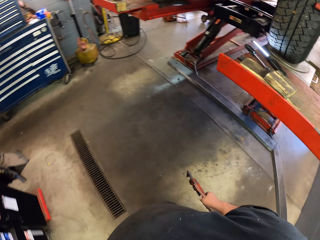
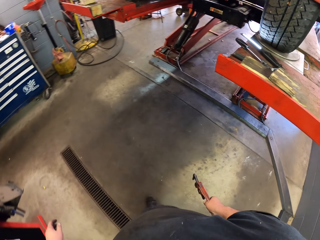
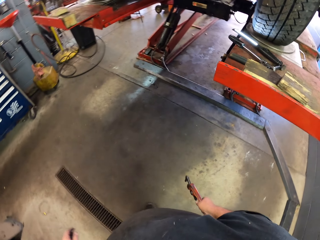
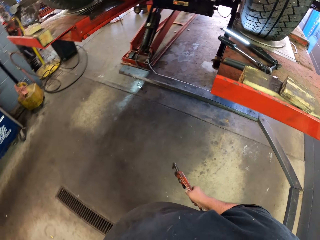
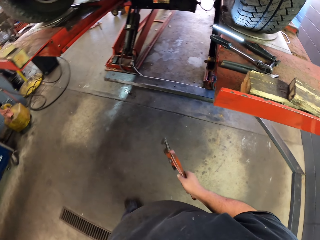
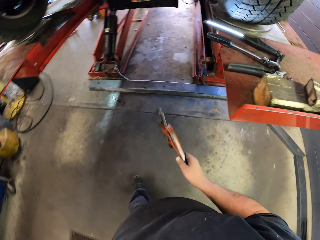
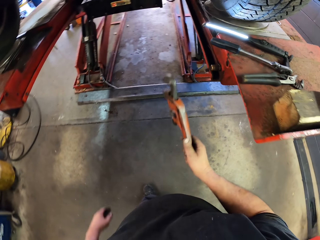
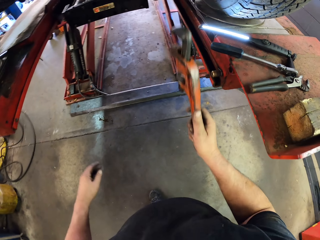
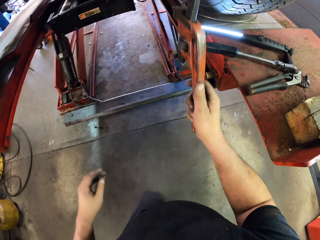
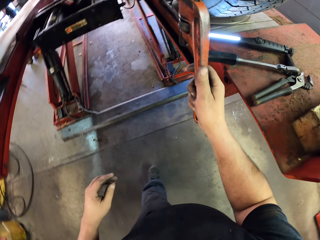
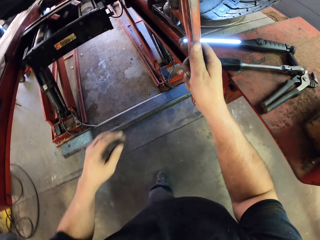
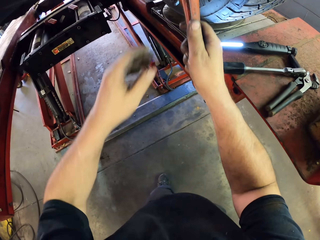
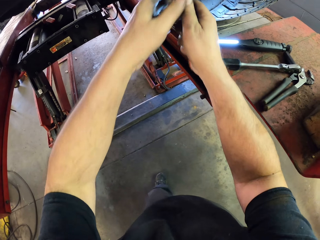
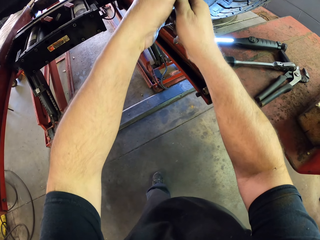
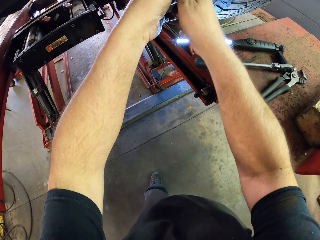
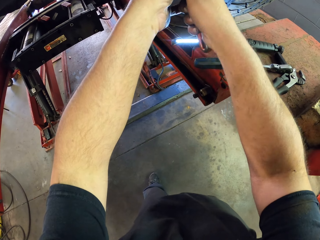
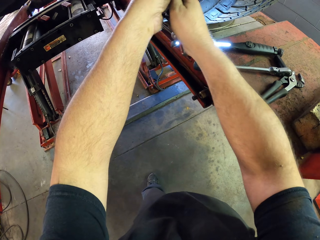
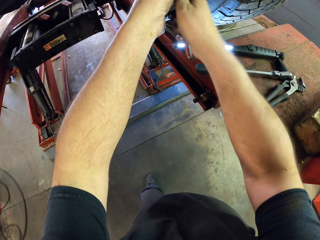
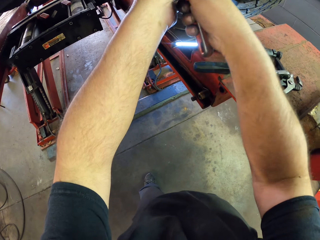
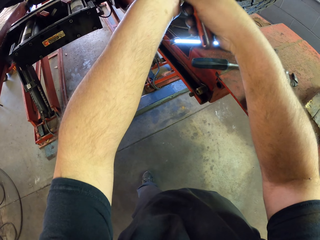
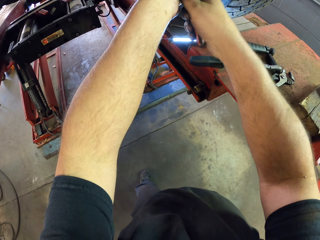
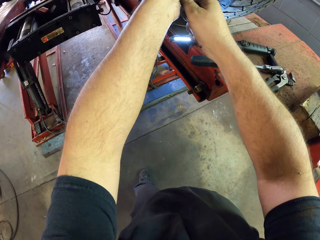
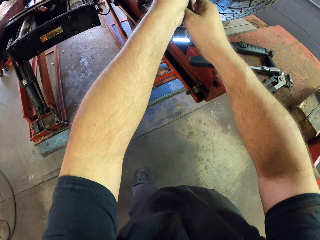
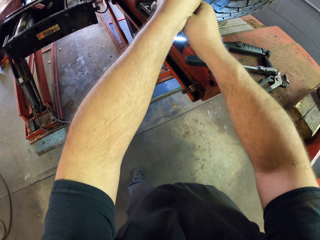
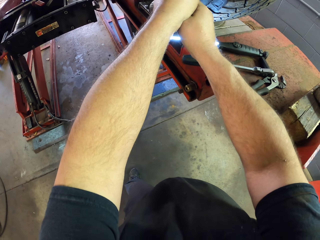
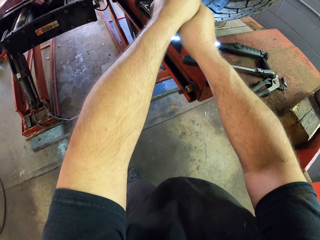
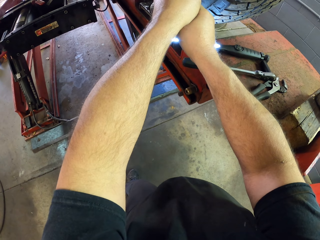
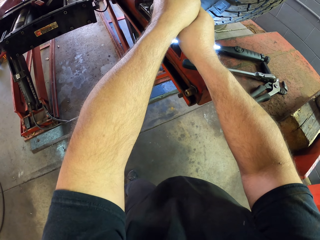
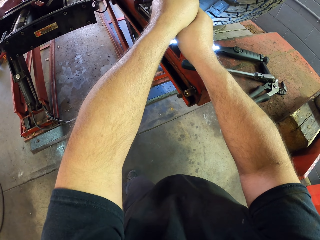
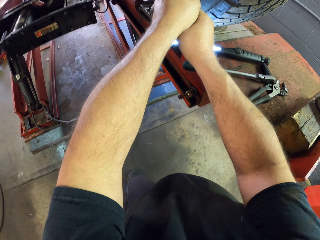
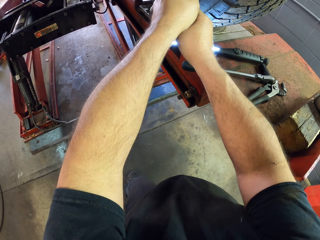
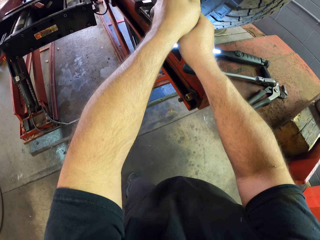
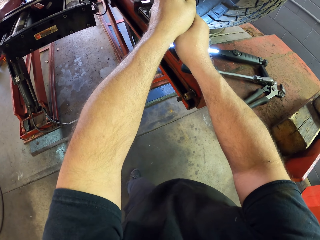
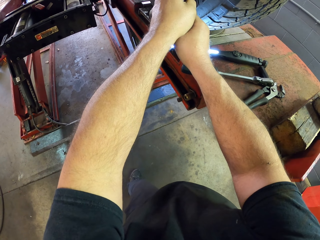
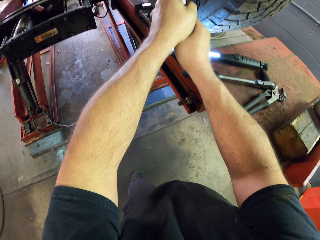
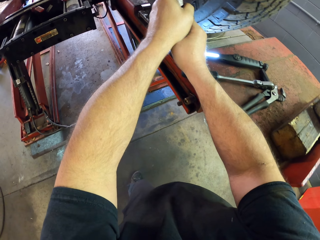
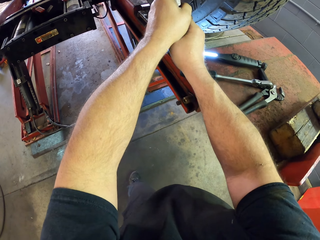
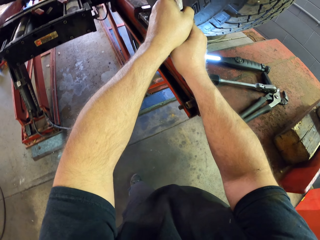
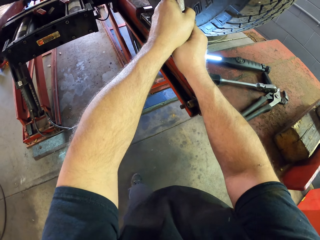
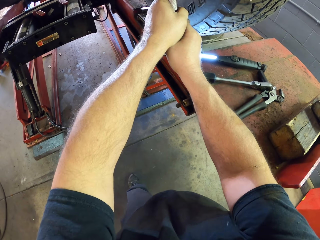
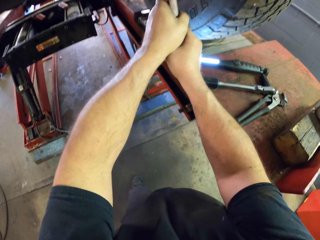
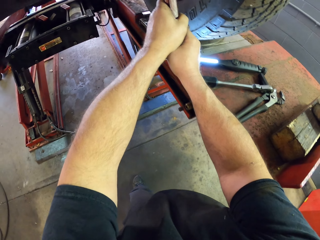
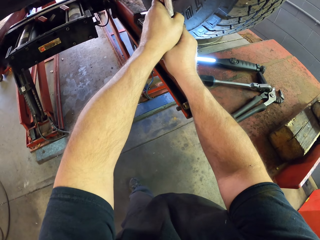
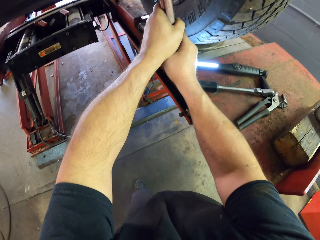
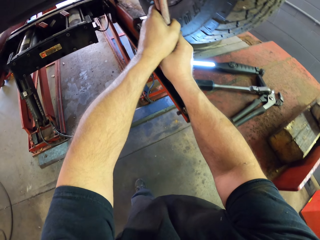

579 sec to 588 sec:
The camera wearer lifts up the wrench. They turn the car axle with the pipe wrench.

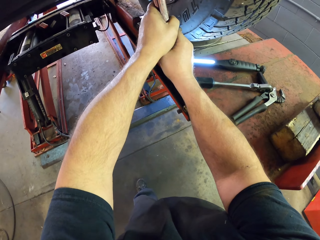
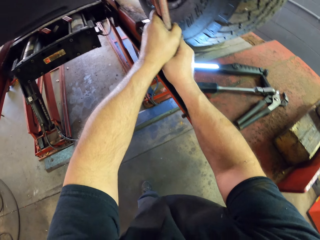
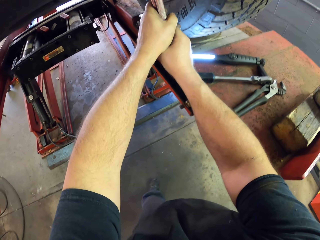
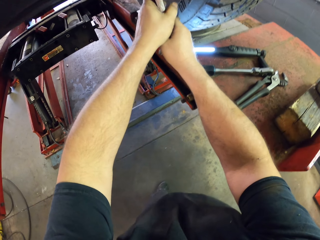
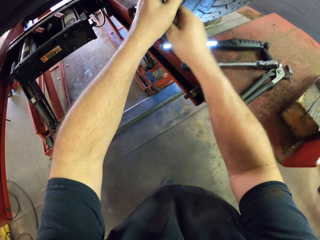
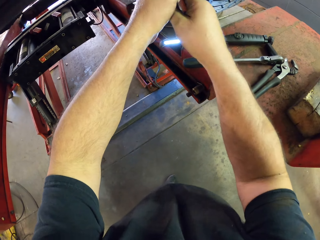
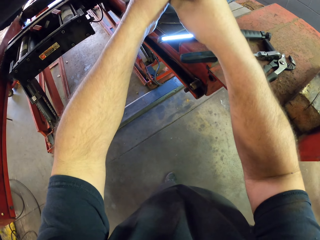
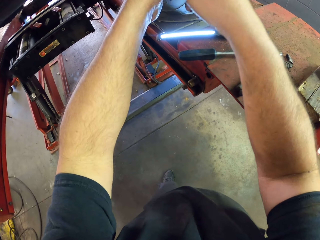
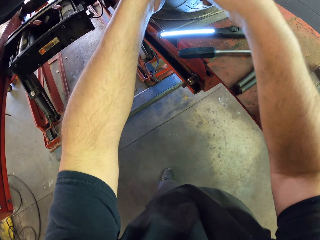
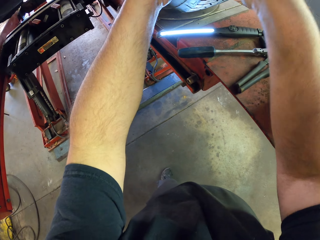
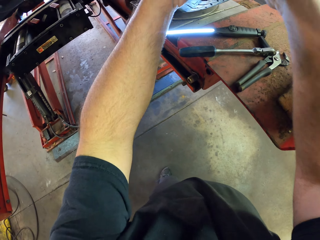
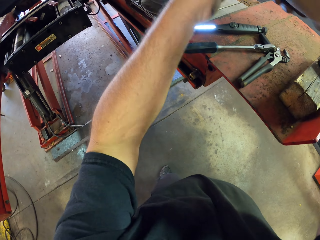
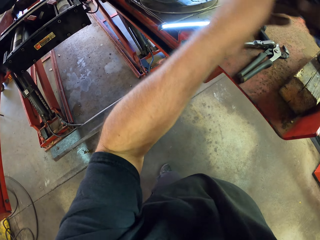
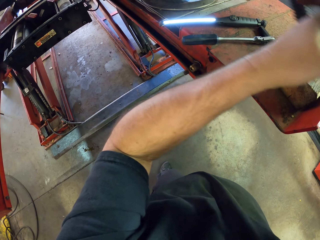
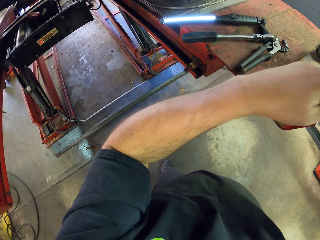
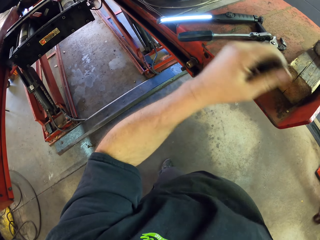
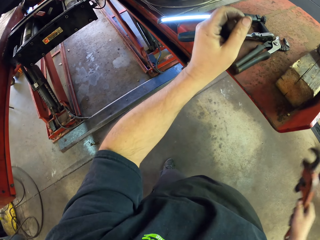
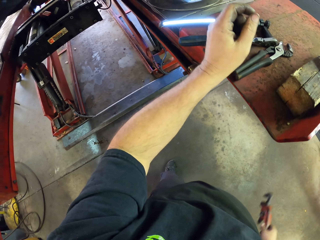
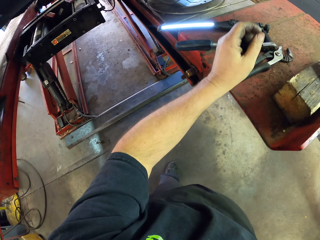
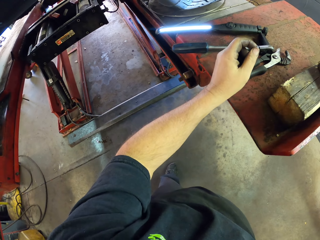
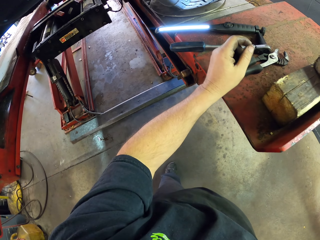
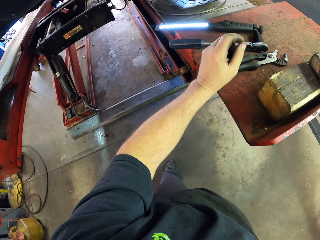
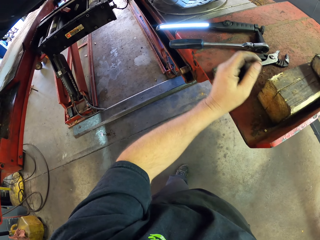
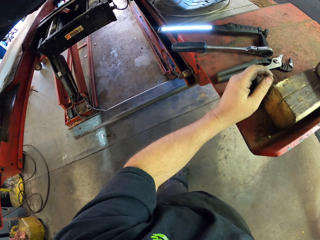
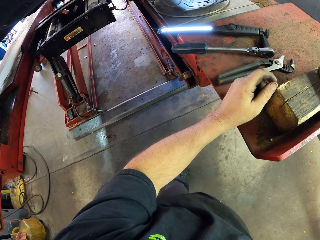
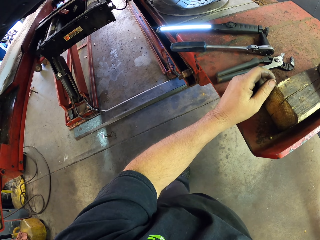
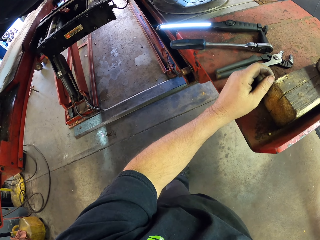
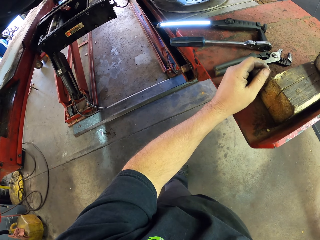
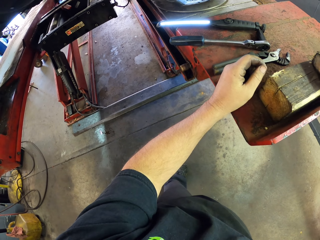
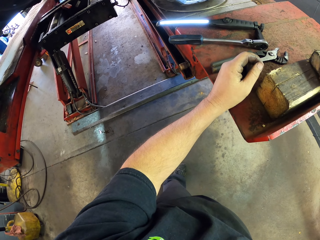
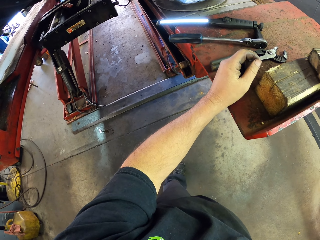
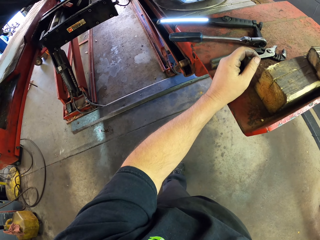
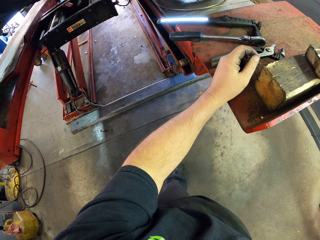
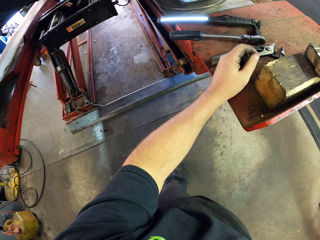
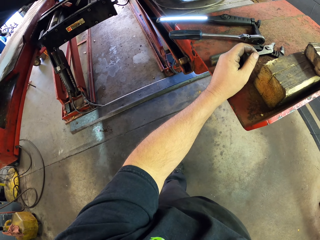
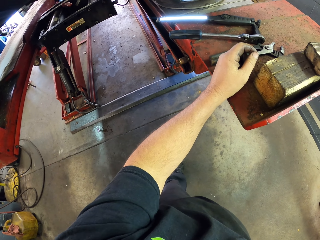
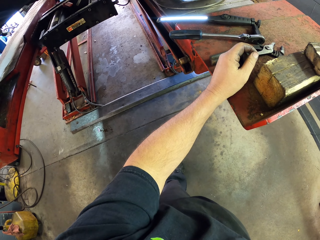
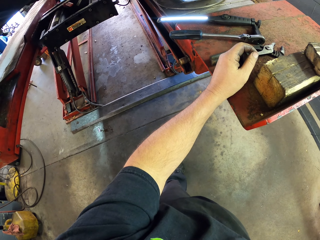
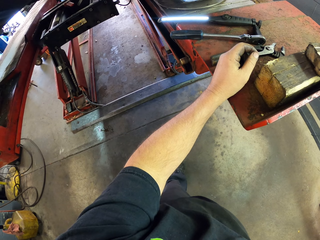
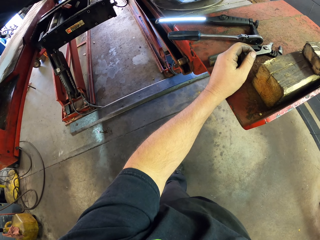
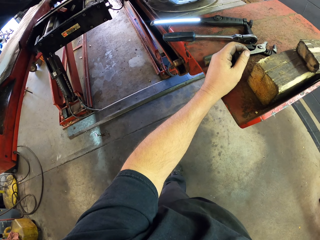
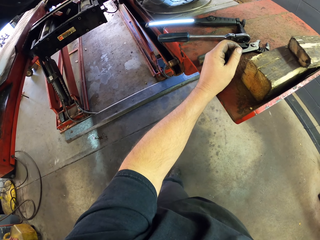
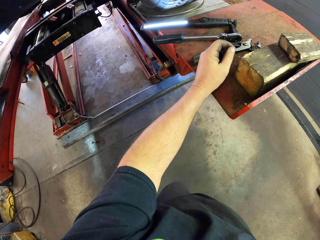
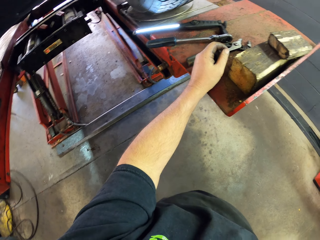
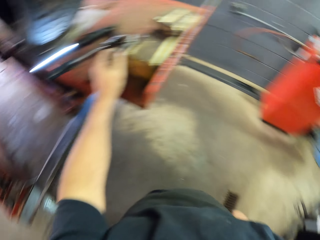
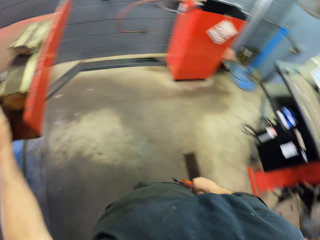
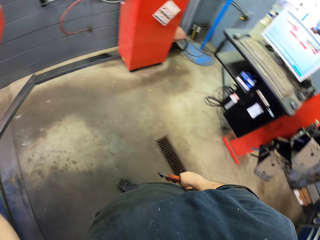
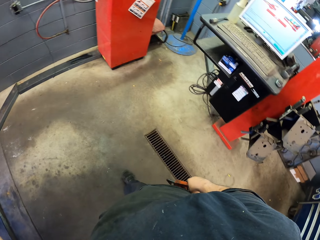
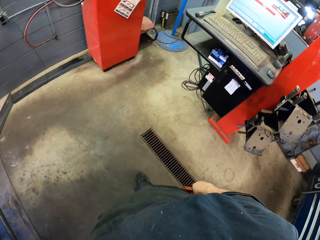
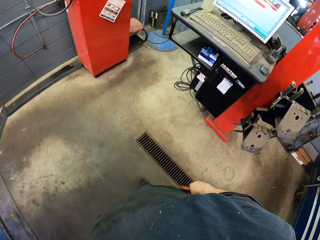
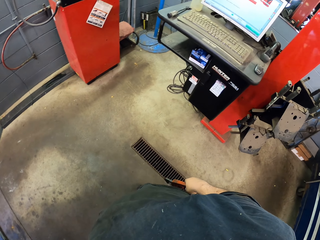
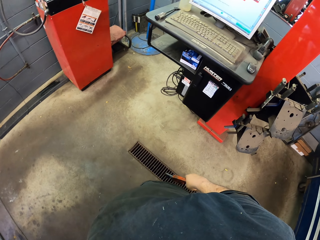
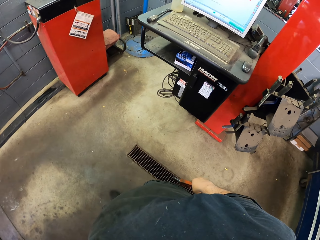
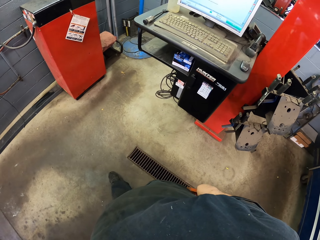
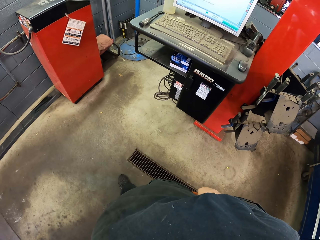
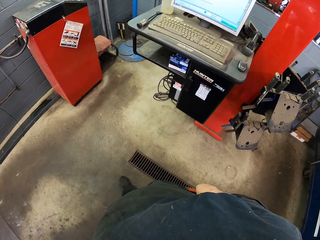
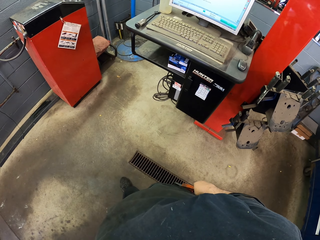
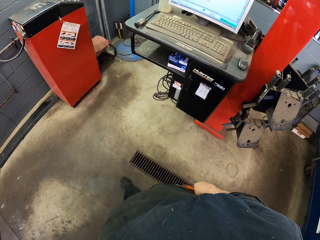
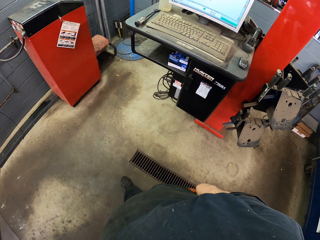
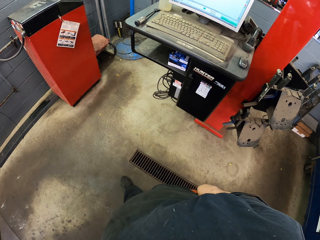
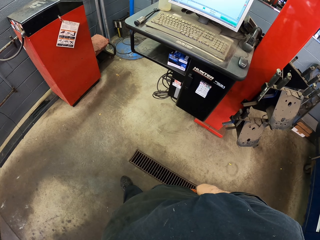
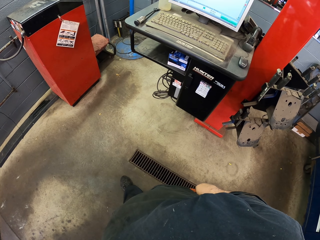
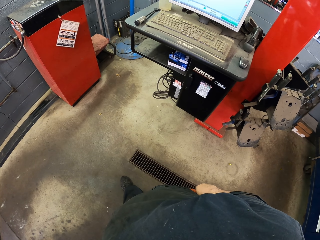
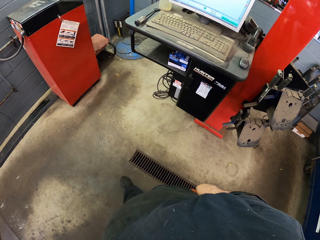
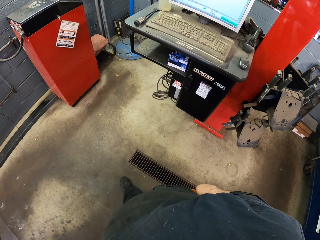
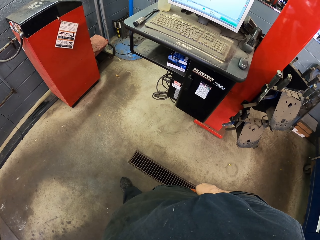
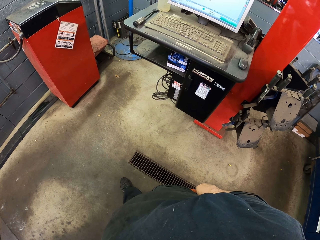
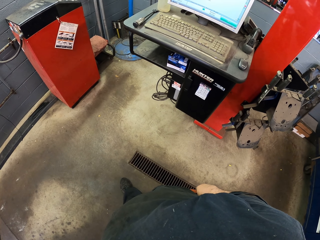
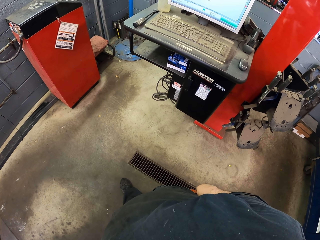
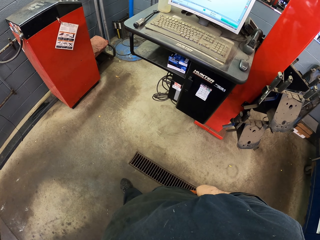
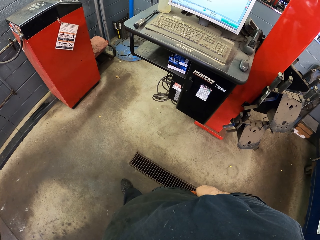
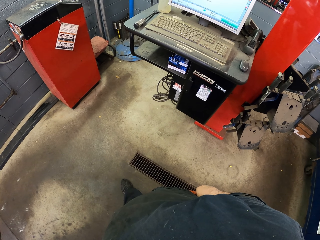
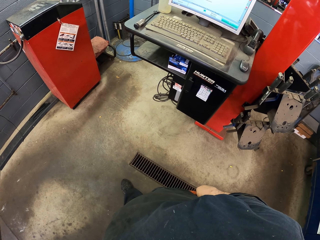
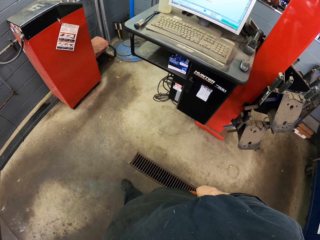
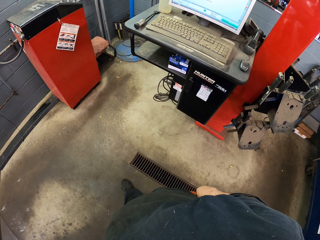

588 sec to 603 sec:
The camera wearer puts his hand on the garage car lift. He moves around the room and looks at the computer.
